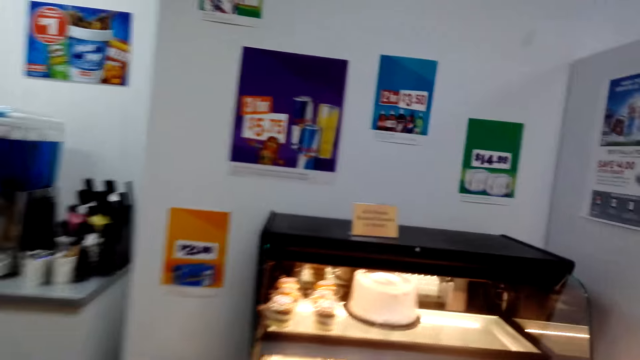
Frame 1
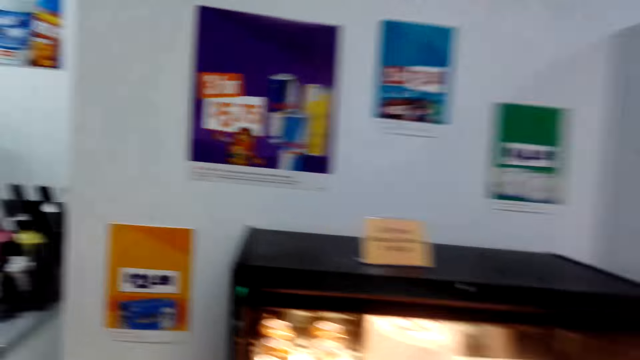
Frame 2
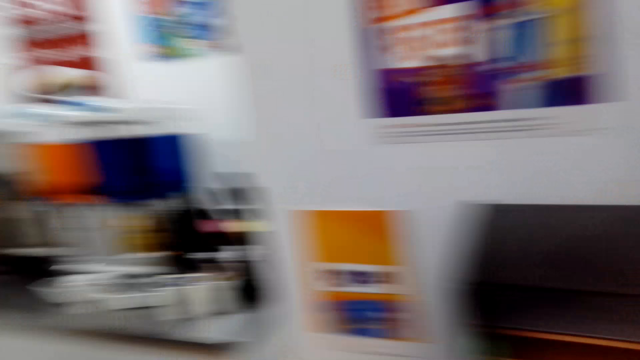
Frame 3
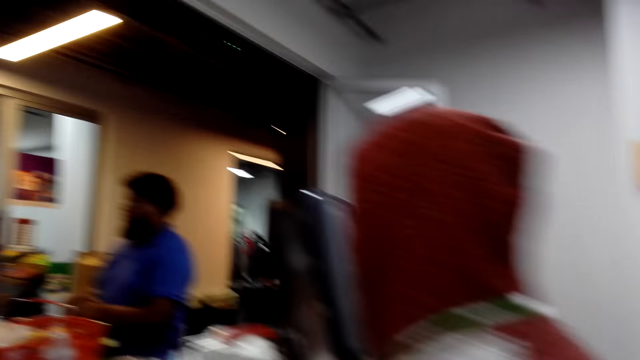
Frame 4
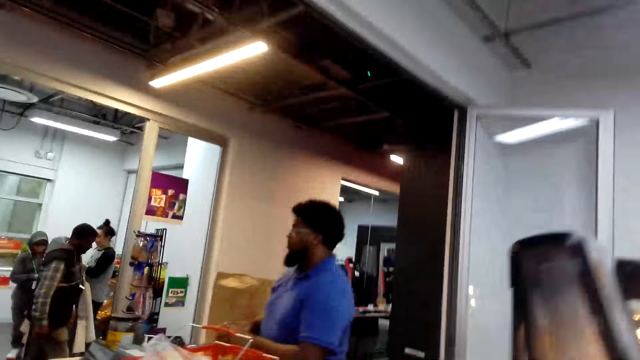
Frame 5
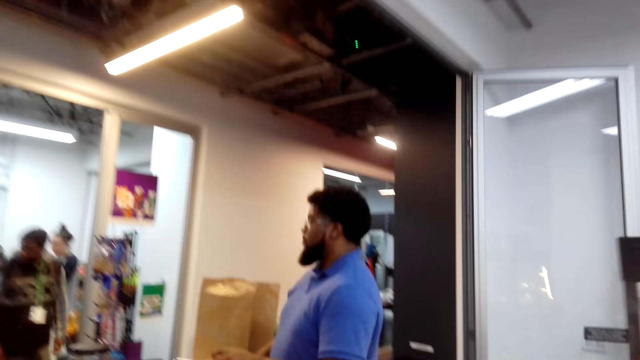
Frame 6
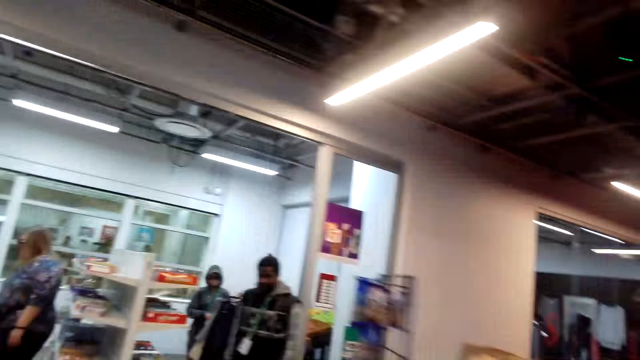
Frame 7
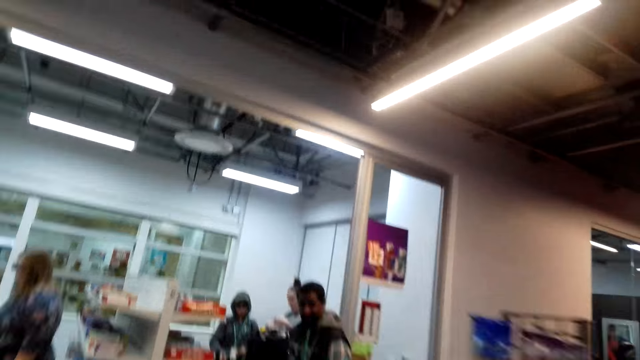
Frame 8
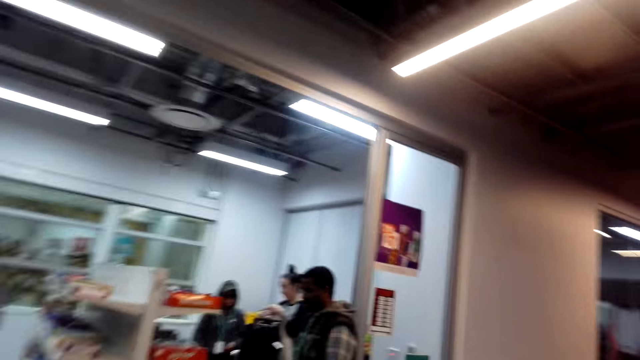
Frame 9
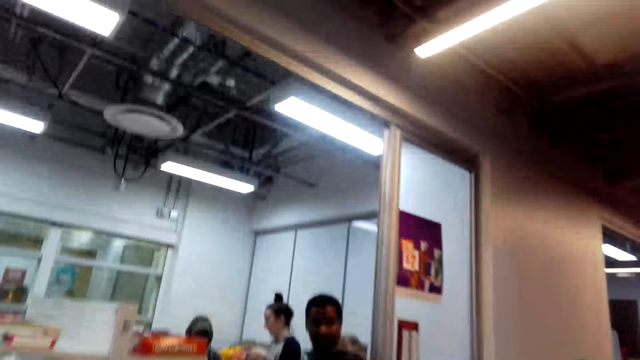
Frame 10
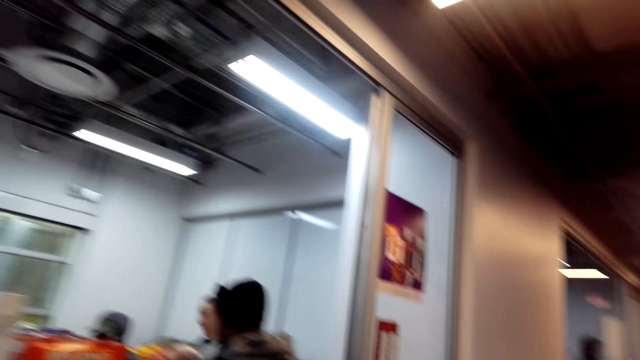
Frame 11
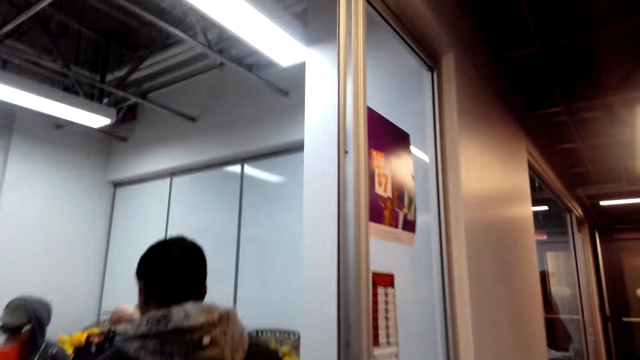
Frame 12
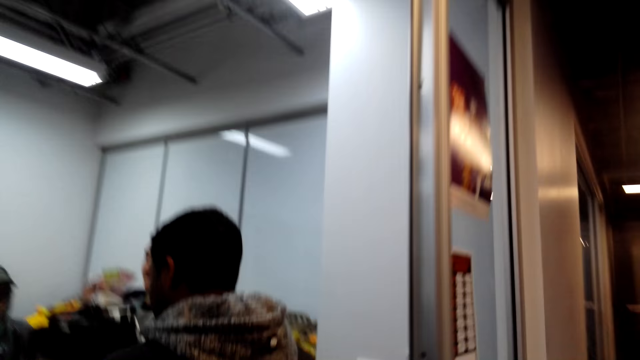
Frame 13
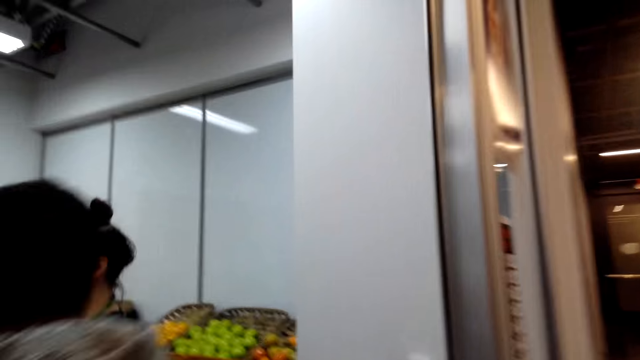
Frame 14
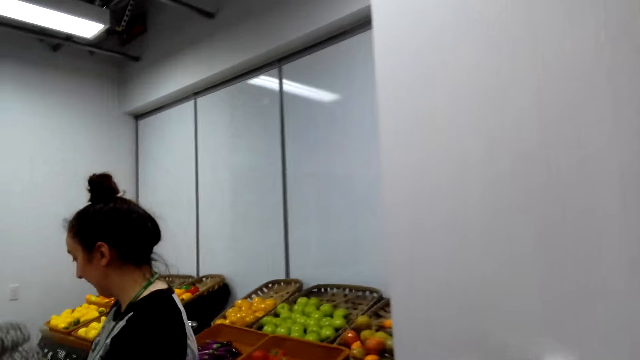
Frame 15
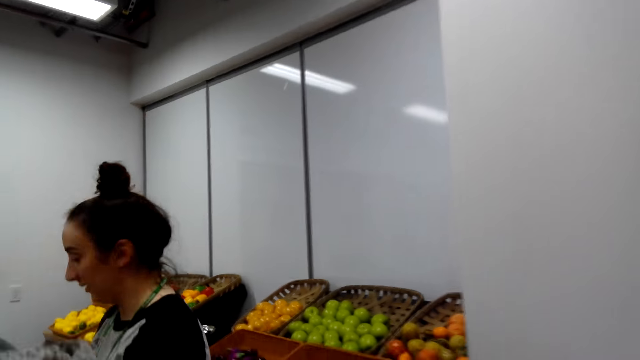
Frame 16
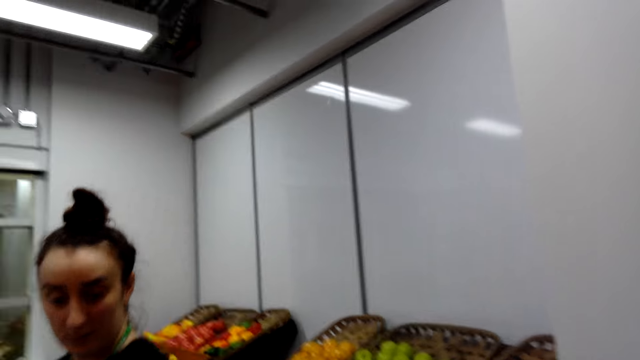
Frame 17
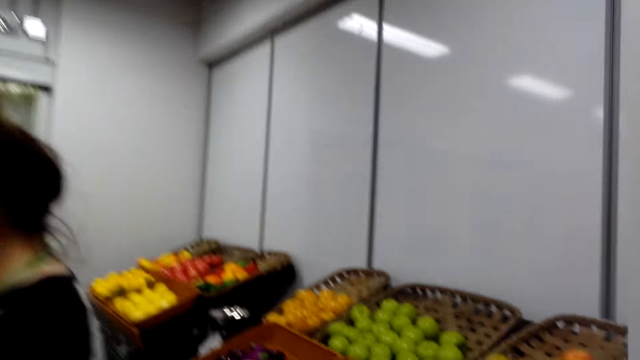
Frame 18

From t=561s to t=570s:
The camera wearer picks up something. They walk across the store. They place something on the counter table. They walk around the shop.

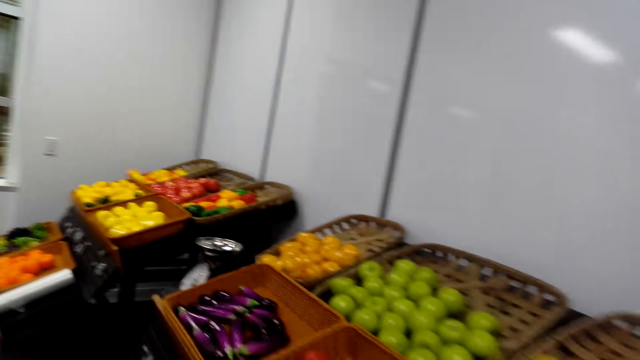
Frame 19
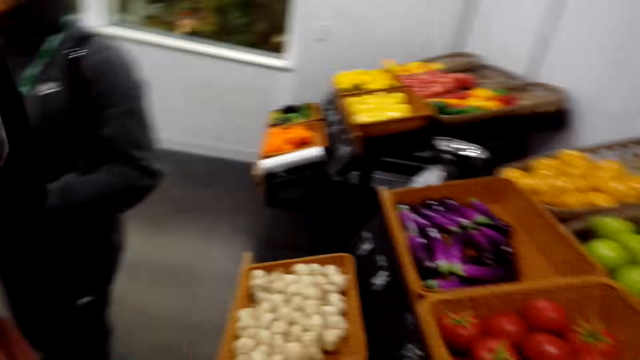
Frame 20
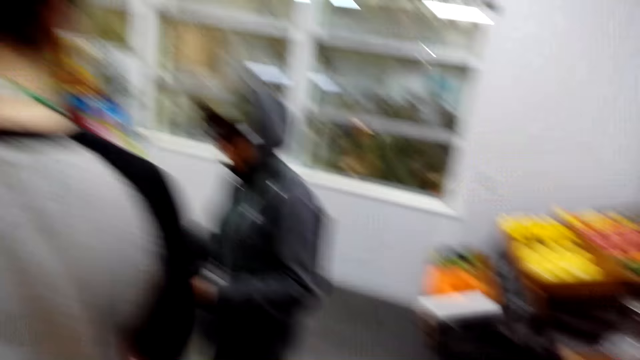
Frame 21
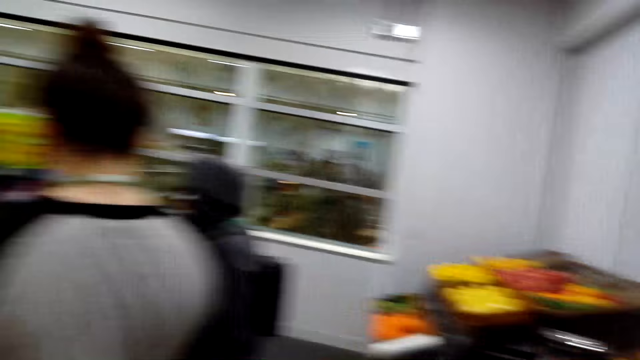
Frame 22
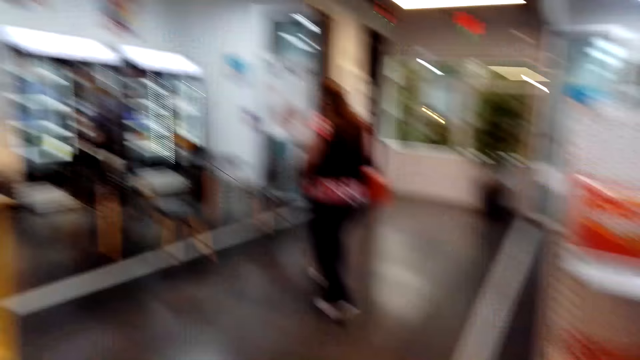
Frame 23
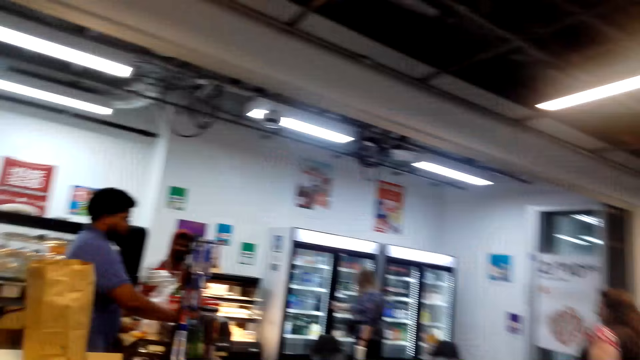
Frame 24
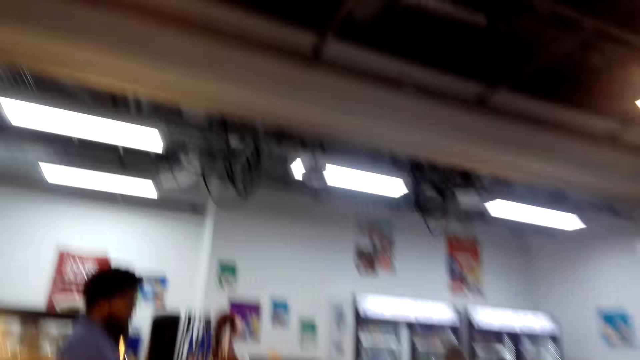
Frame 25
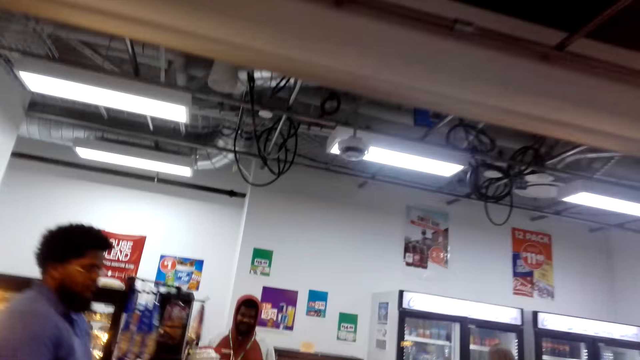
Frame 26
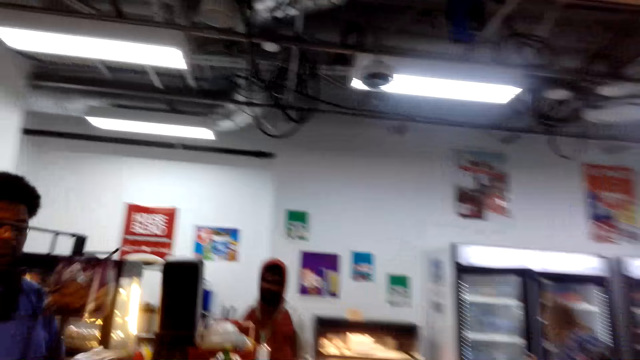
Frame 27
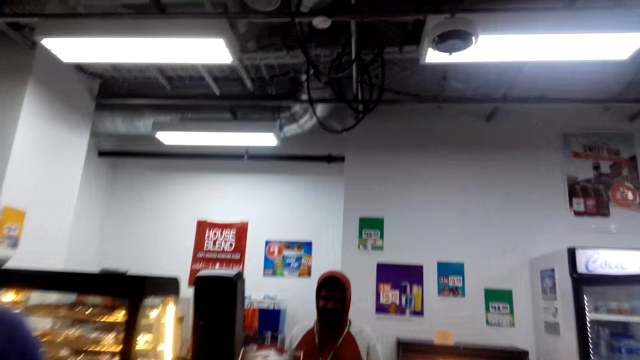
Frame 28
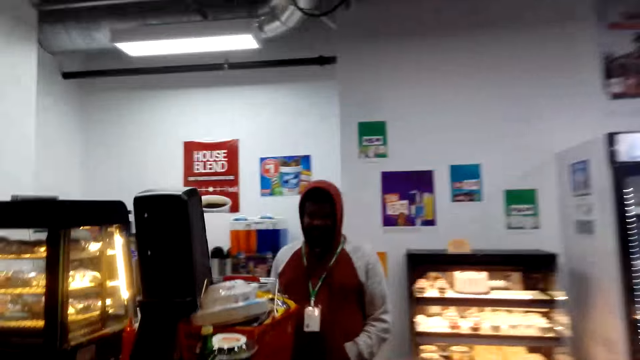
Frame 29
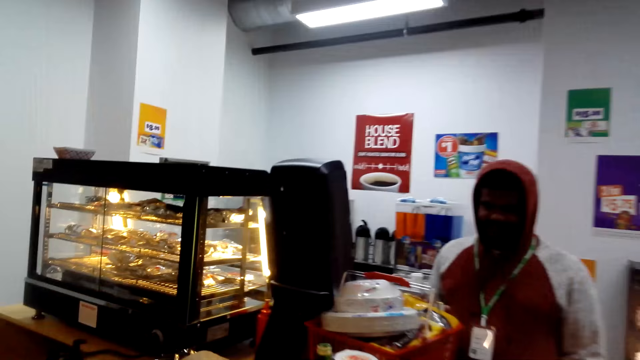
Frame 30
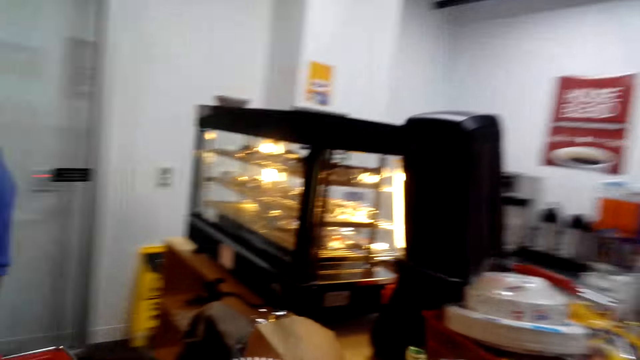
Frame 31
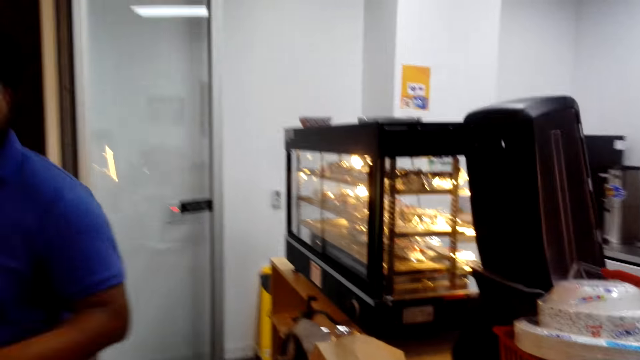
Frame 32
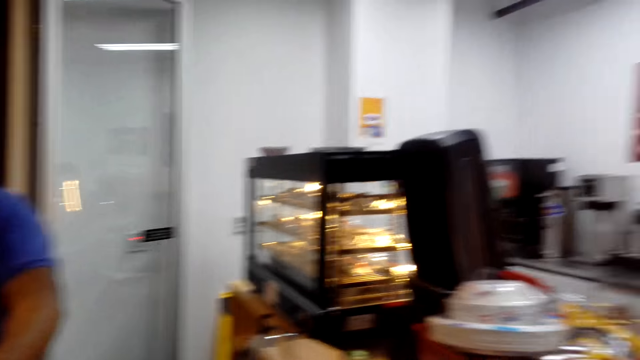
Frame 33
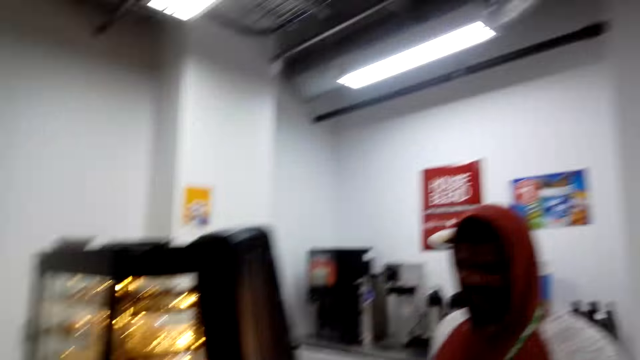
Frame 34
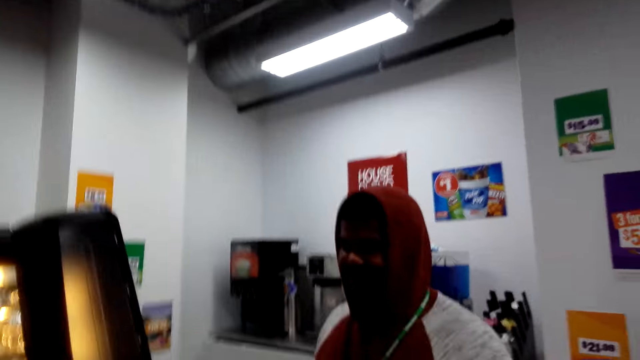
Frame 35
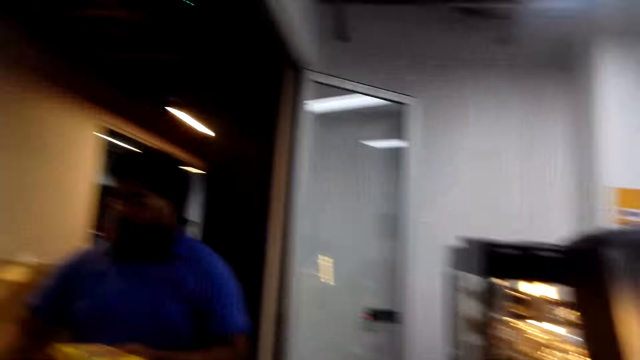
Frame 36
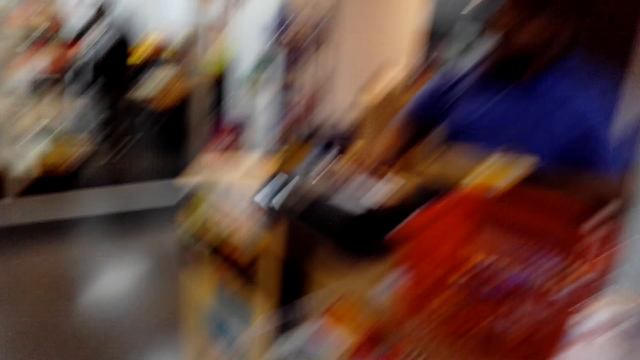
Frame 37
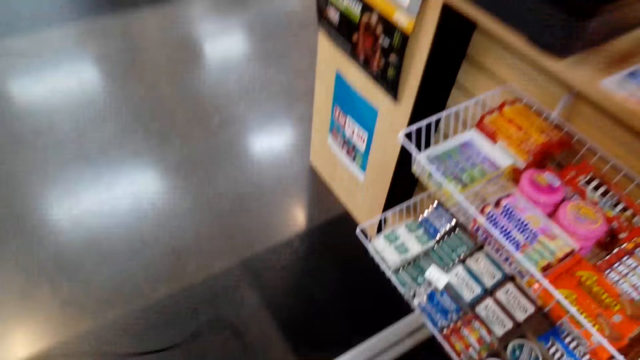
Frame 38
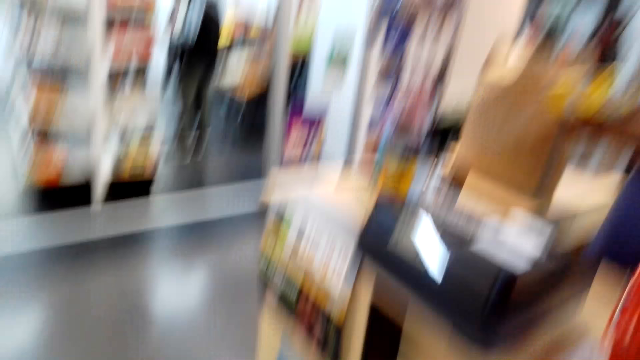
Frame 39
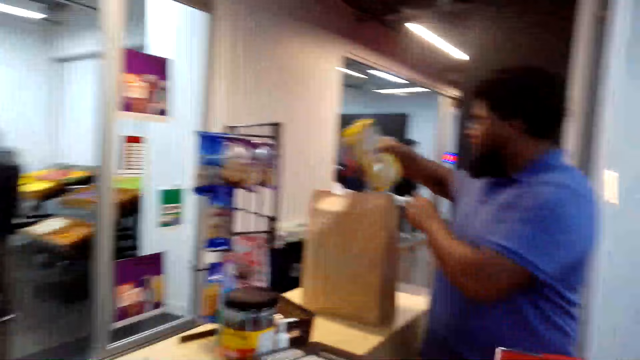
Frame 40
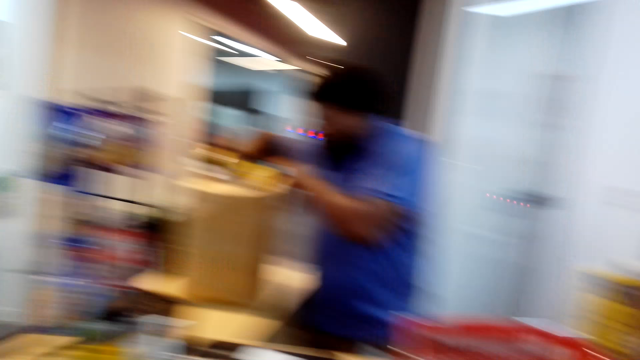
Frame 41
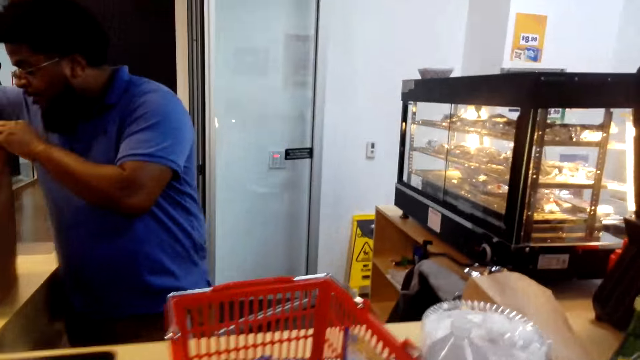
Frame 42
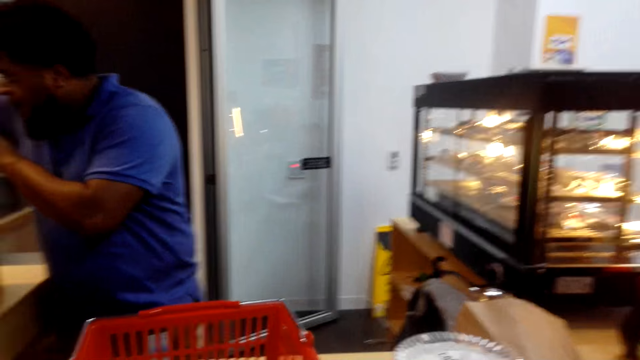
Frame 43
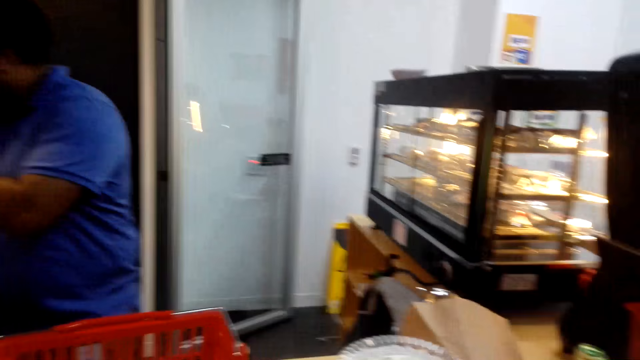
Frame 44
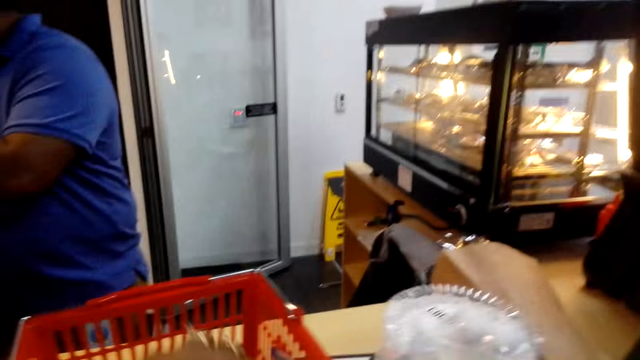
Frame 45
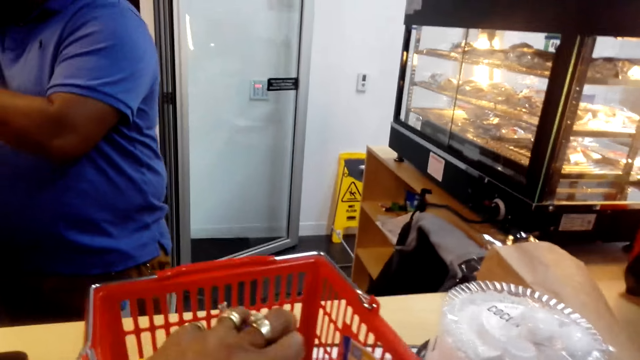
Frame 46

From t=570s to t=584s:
The camera wearer picks up tomatoes. They walk around the shop. They look around. They place the tomatoes on the counter table. A man stands at the counter. Another man packs and totalizes items. The camera wearer looks around the counter.
